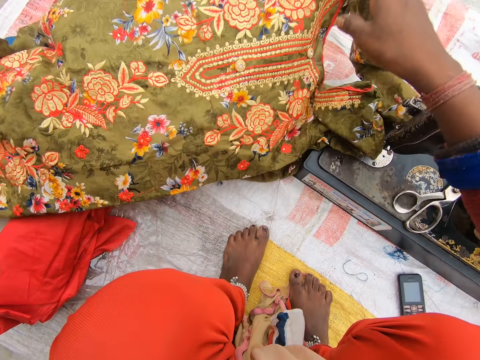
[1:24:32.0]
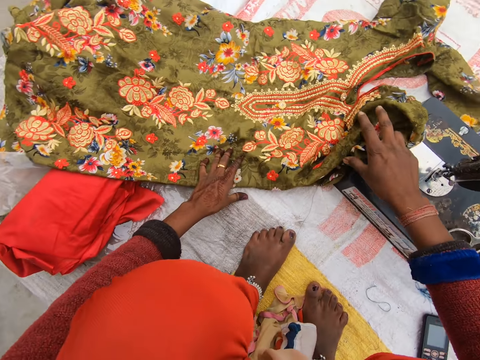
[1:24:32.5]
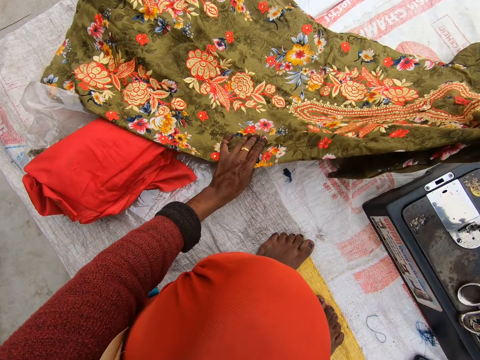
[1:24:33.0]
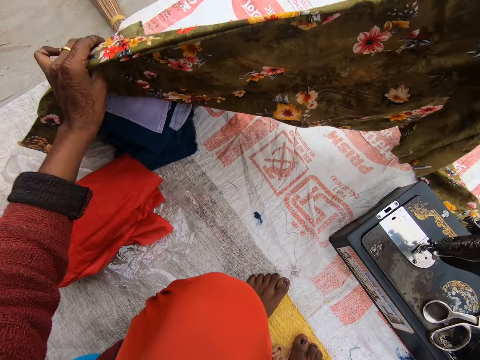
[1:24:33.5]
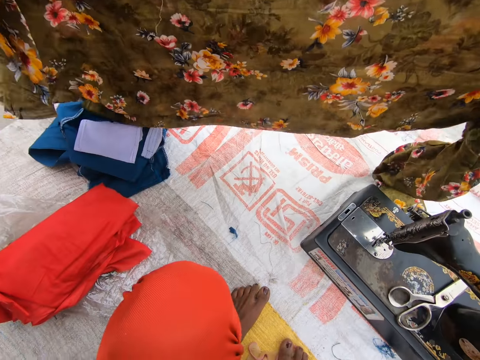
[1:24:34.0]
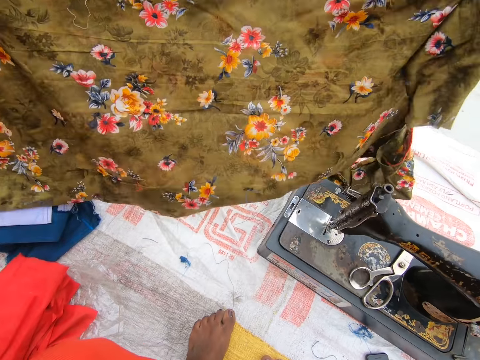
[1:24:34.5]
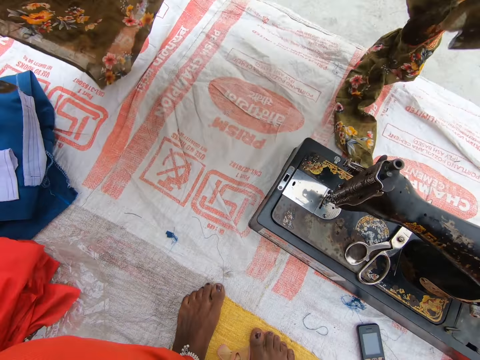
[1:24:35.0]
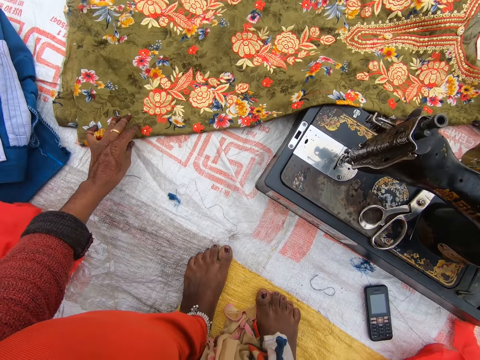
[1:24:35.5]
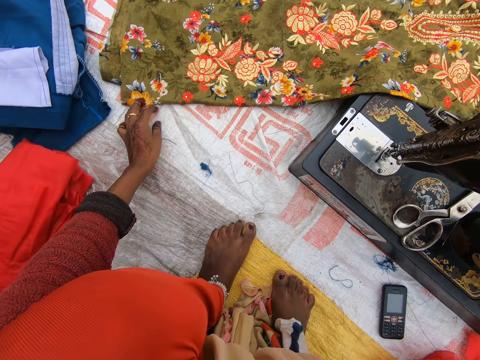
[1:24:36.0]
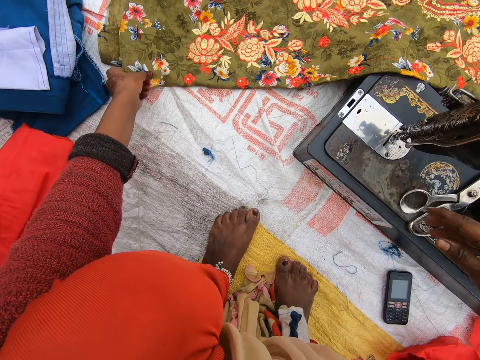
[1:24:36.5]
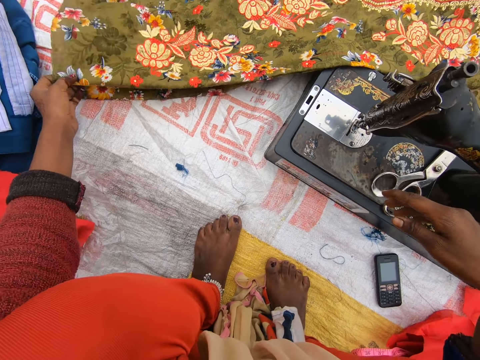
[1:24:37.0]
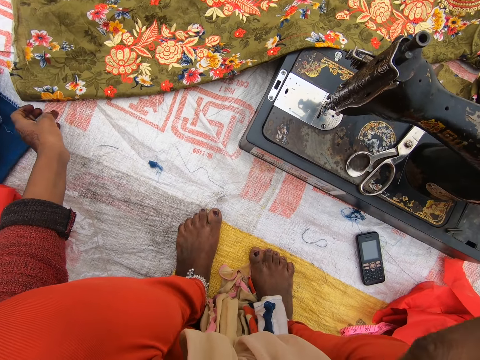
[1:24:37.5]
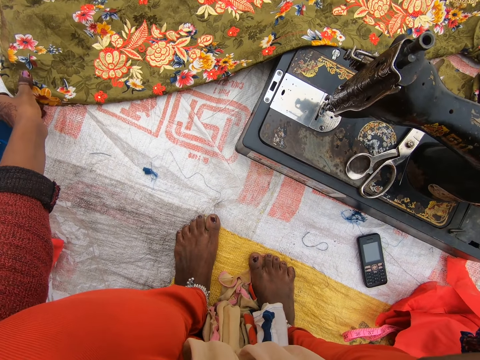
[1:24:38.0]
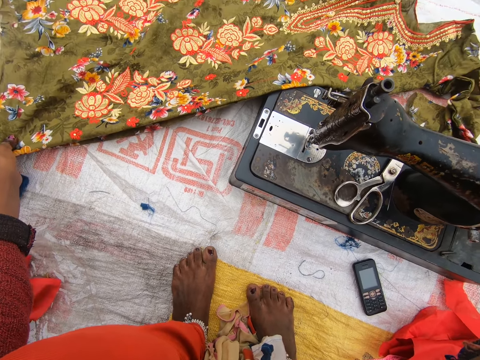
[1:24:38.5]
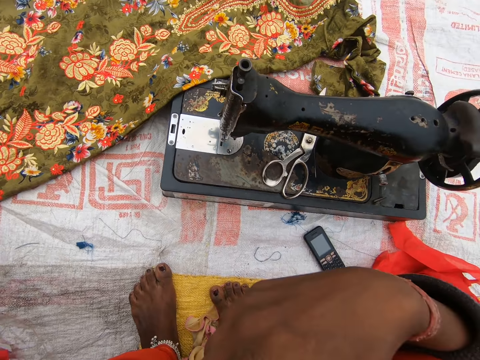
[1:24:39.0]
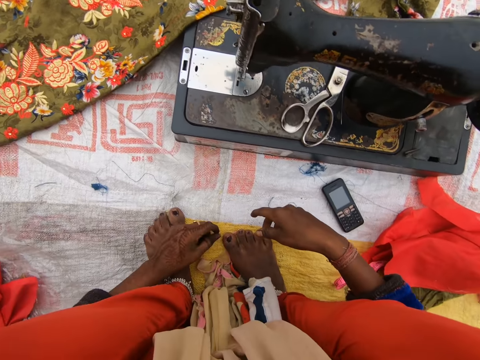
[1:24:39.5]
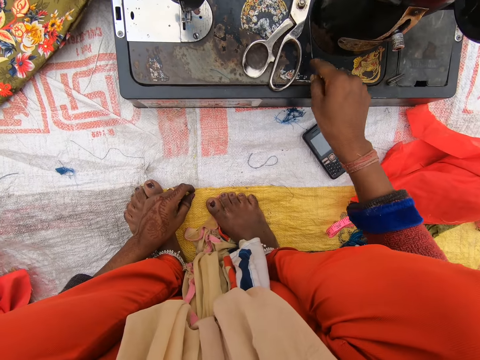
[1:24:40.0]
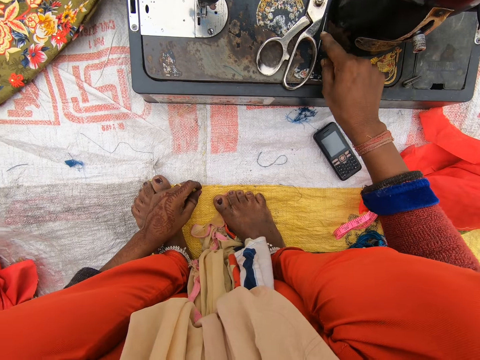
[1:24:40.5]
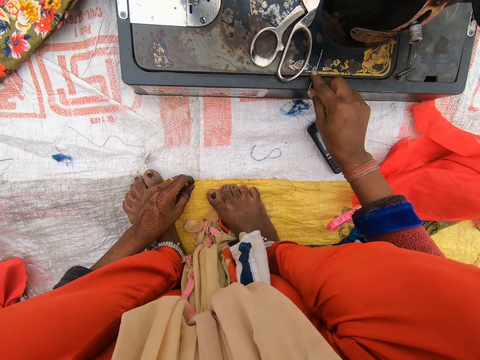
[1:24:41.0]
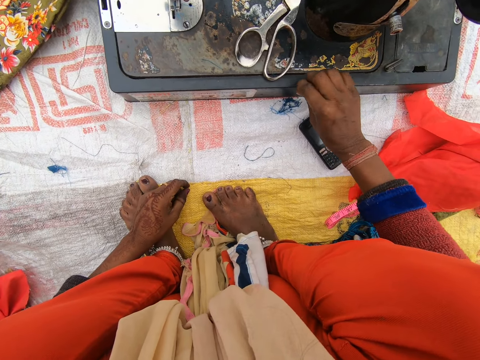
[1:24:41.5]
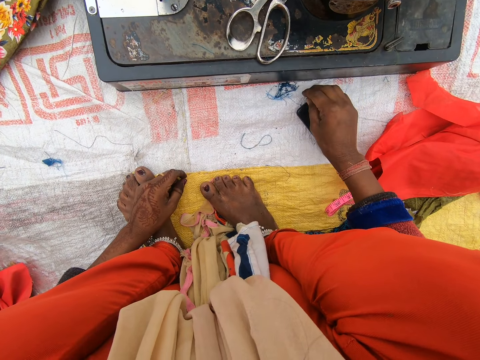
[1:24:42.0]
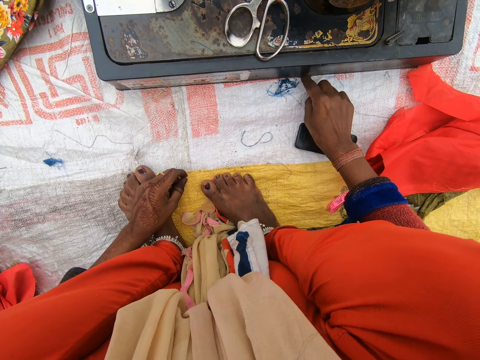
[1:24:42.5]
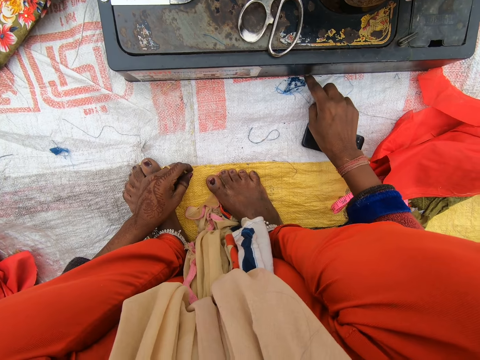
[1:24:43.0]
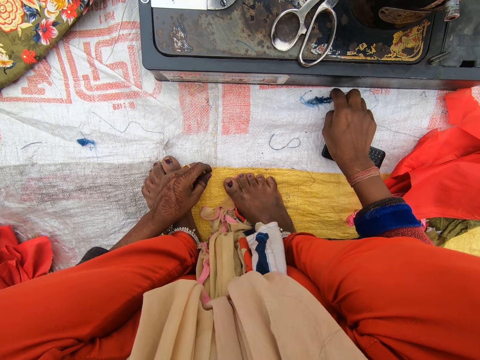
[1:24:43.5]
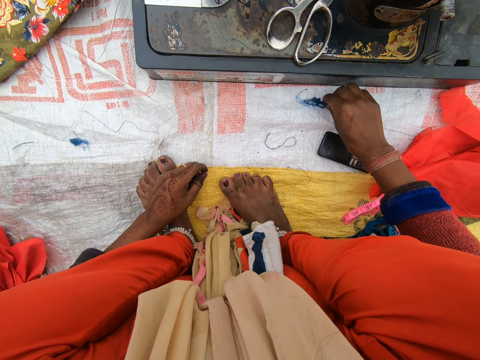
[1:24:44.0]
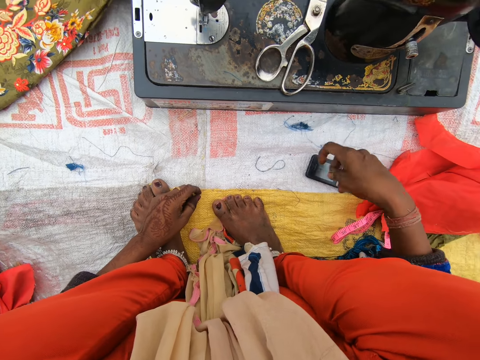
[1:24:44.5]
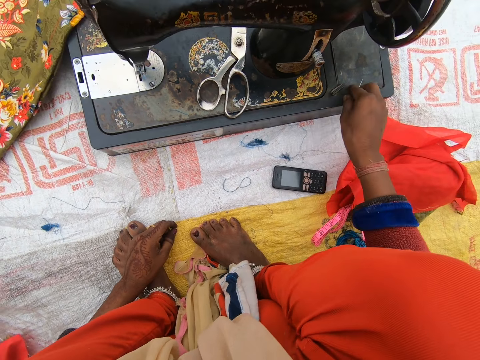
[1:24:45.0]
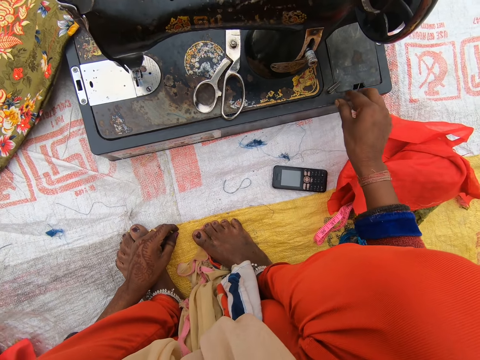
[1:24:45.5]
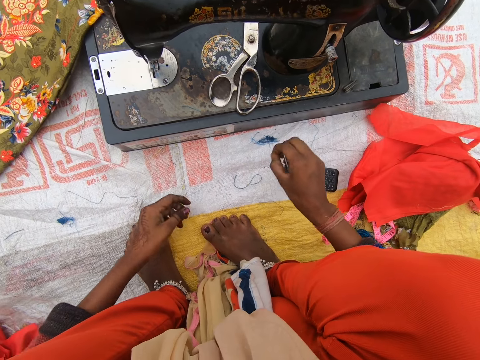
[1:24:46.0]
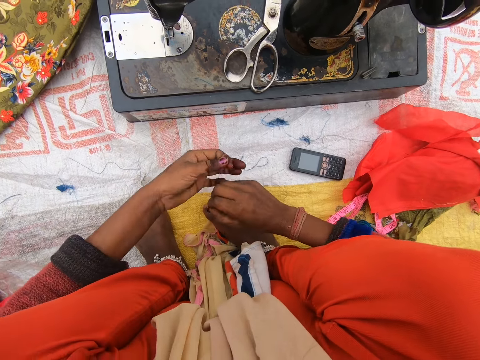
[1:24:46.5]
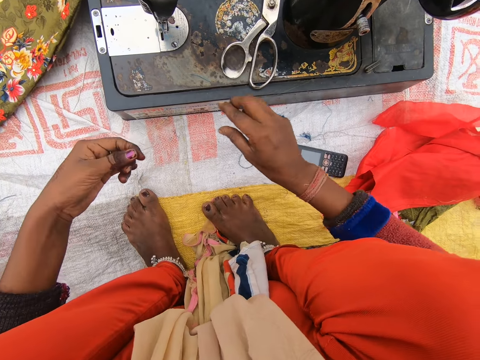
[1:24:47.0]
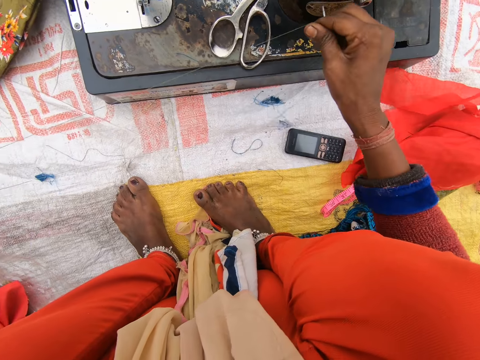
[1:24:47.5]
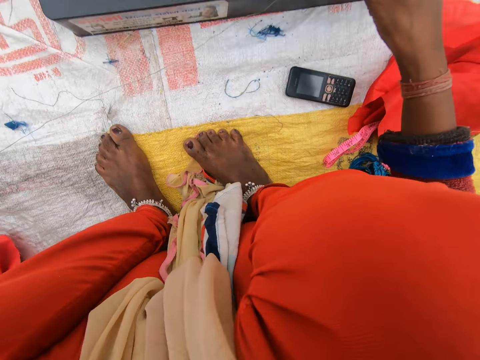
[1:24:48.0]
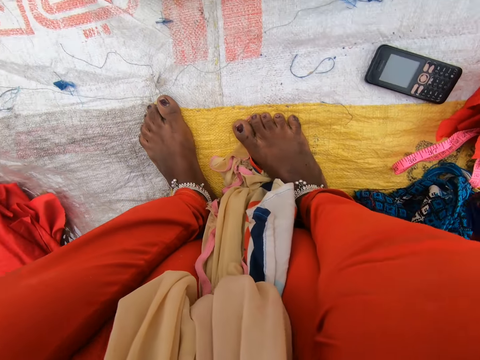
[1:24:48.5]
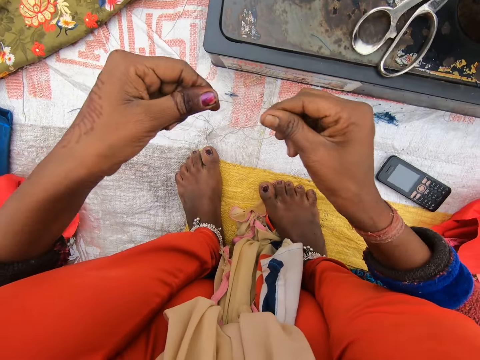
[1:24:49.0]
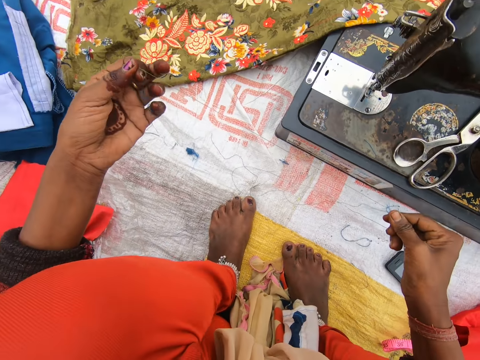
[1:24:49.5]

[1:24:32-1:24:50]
The camera wearer spreads the cloth on the ground. She lifts the cloth. She spreads the cloth on the floor. She puts her hand on her face. She lowers her hands and touches the thread on the surface. She picks up a needle from the sewing machine. She removes the thread from a corner. She picks up the needle from the floor. She drops the needle on the sewing machine. She stretches the thread with her hands.

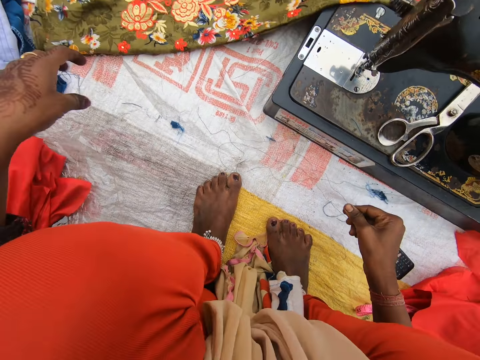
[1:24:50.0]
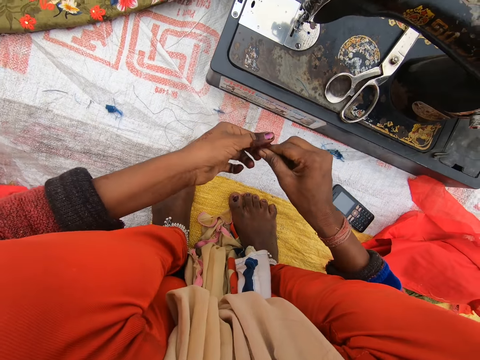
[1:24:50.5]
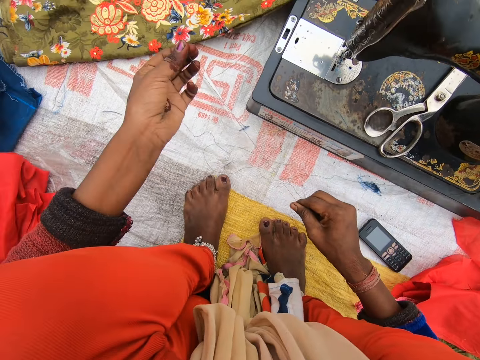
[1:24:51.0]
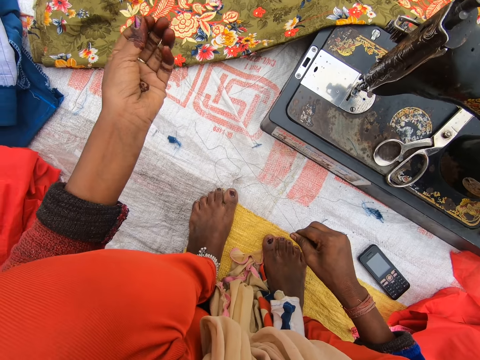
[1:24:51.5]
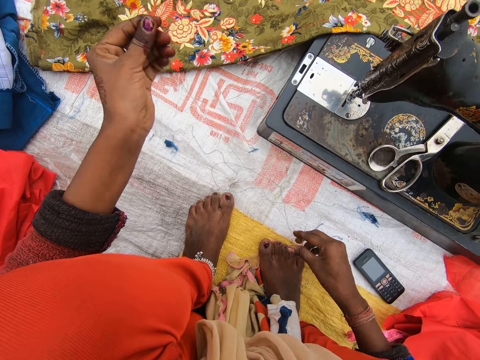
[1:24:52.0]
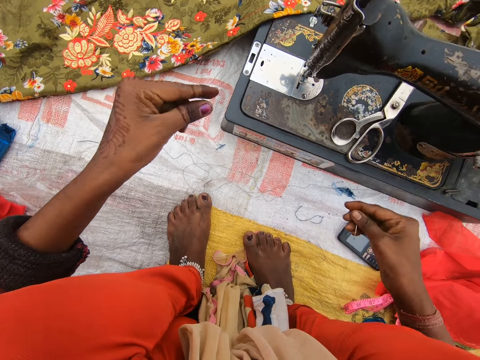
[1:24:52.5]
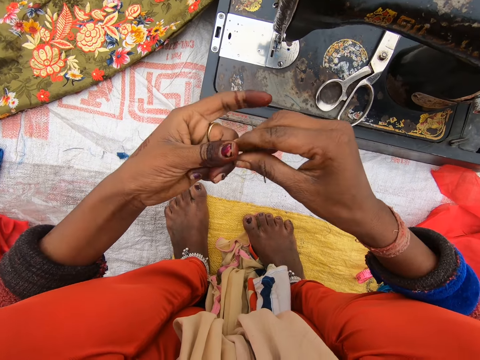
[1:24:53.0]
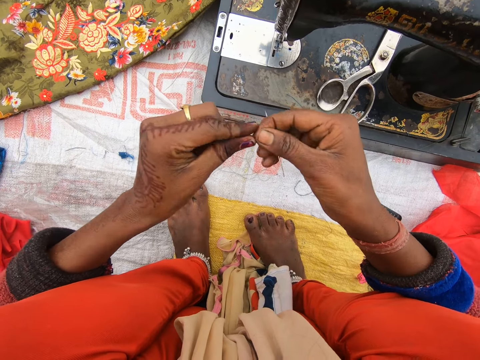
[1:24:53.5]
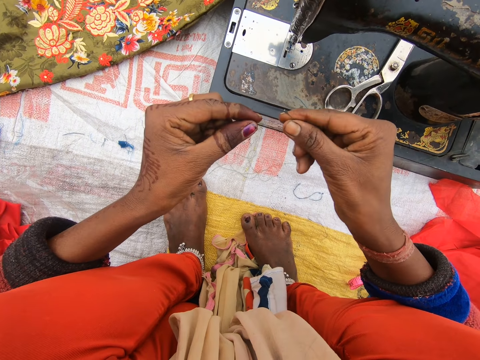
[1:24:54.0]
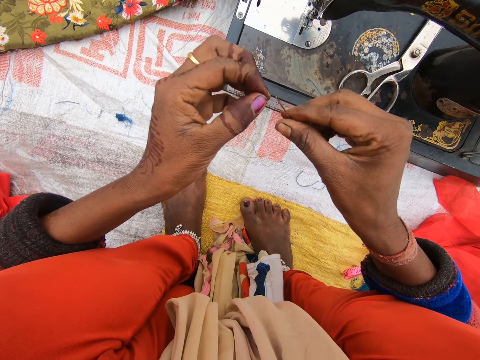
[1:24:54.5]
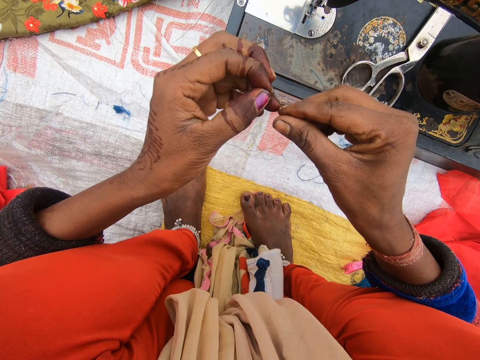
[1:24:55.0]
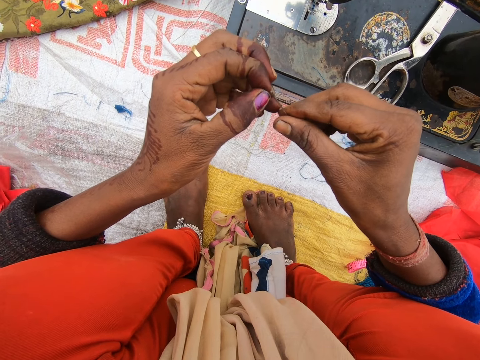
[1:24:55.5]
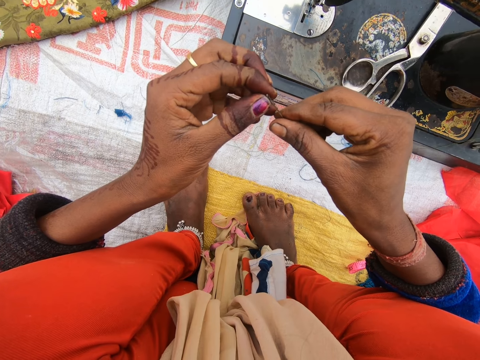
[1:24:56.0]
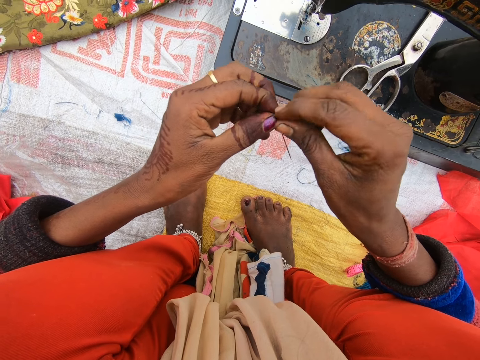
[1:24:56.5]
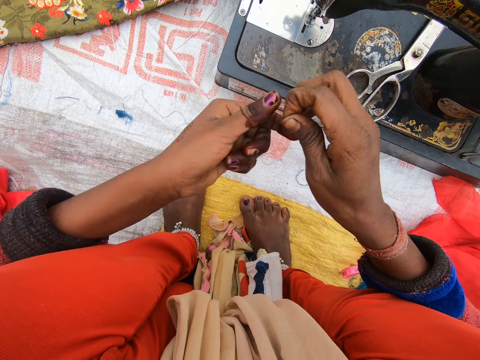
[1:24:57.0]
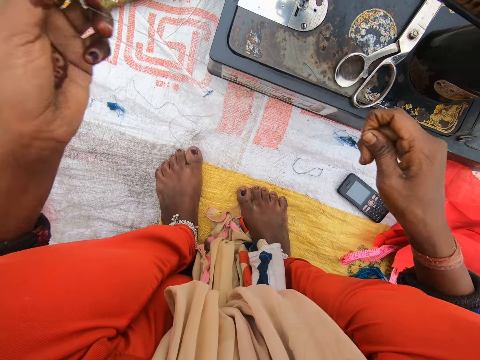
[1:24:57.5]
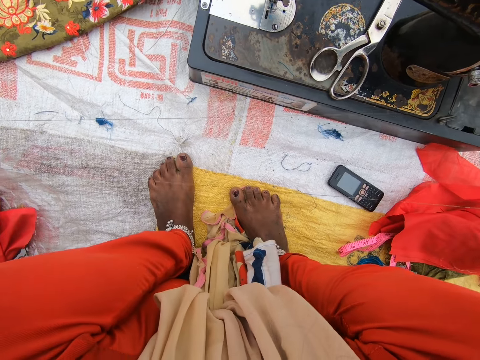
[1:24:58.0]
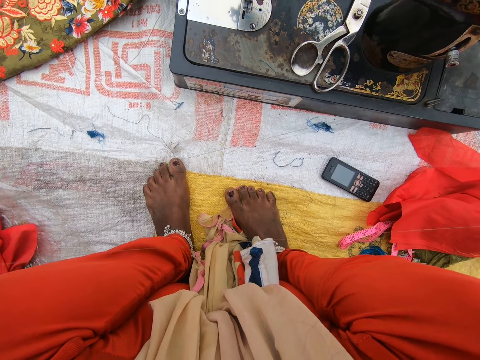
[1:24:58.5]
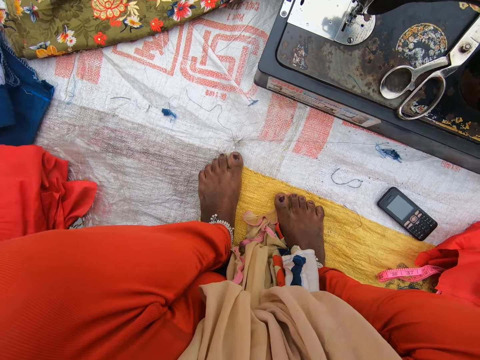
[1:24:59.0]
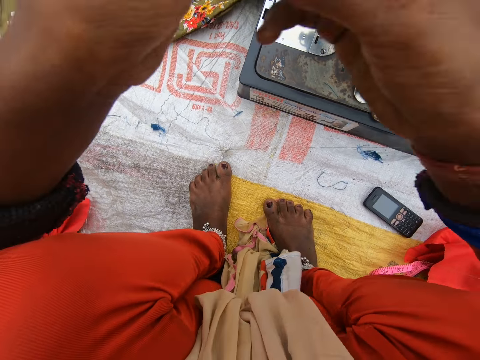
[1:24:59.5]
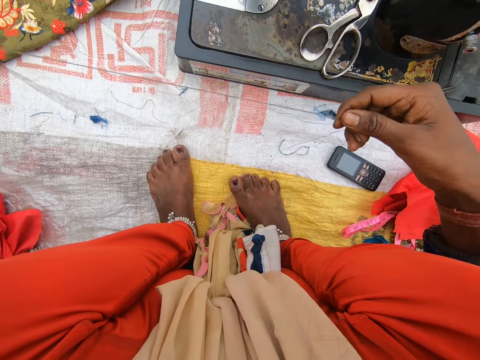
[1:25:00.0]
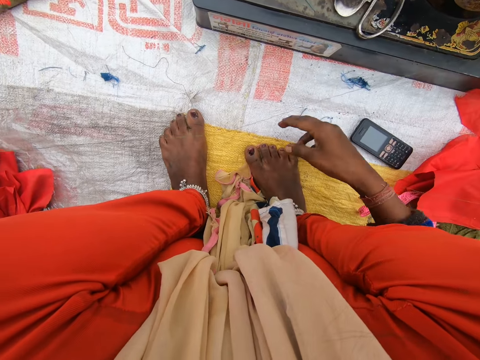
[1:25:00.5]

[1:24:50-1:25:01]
The camera wearer adjusts the needle in her hands. She threads the needle in her hands. She pulls the thread.
